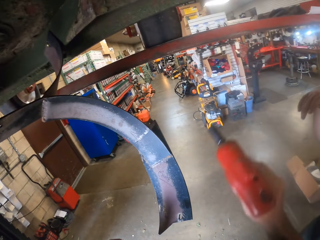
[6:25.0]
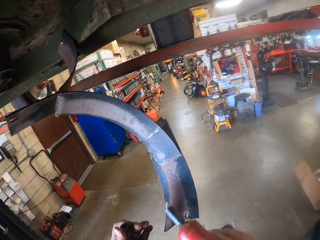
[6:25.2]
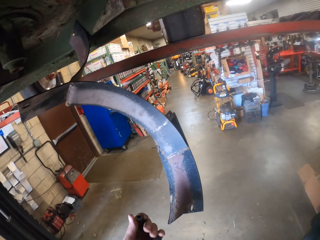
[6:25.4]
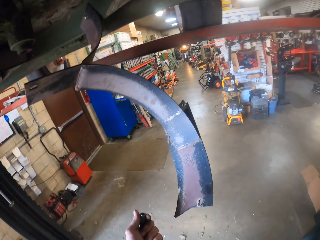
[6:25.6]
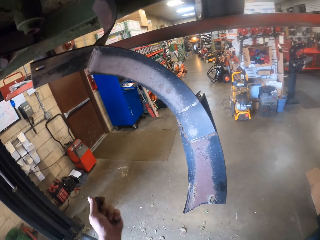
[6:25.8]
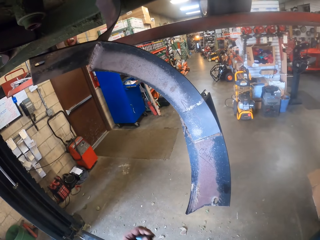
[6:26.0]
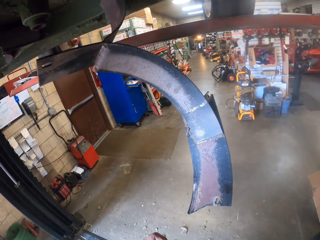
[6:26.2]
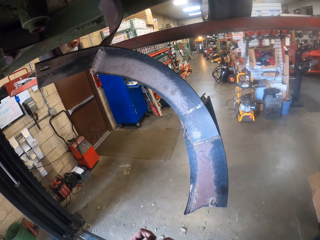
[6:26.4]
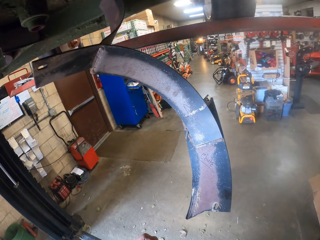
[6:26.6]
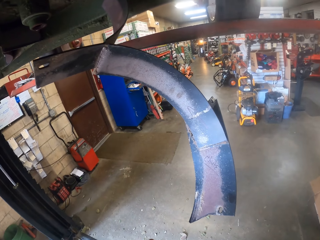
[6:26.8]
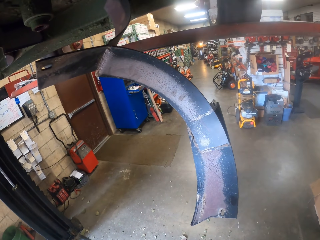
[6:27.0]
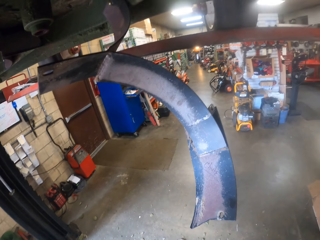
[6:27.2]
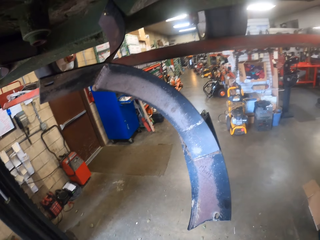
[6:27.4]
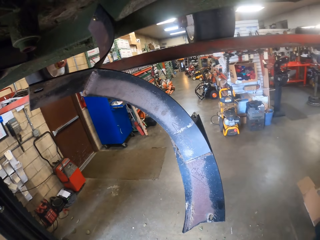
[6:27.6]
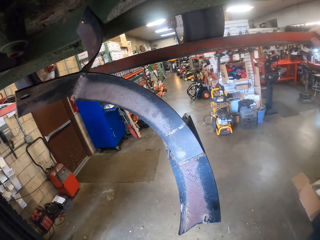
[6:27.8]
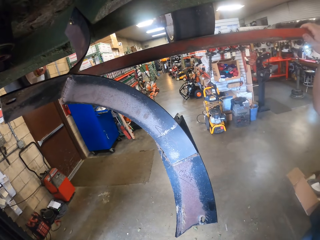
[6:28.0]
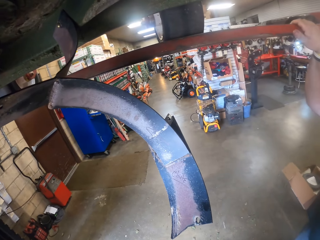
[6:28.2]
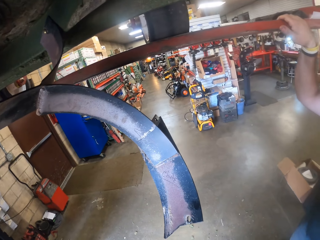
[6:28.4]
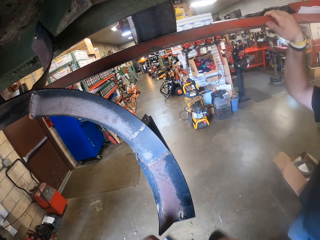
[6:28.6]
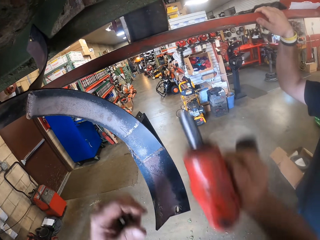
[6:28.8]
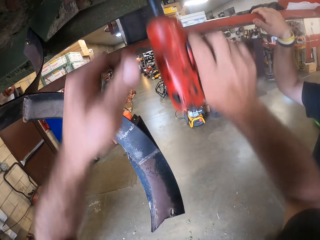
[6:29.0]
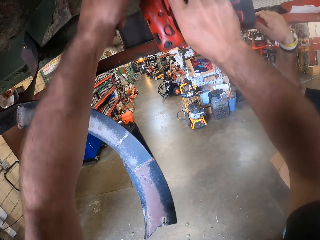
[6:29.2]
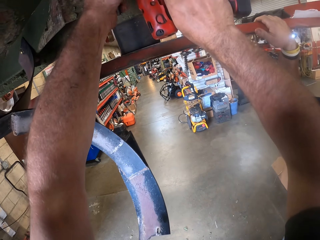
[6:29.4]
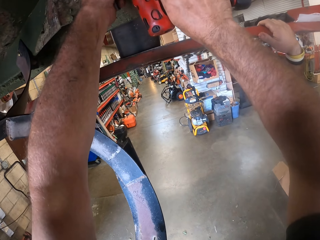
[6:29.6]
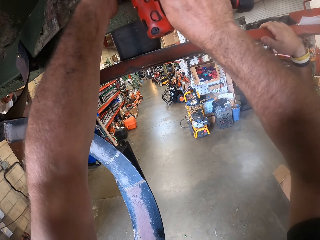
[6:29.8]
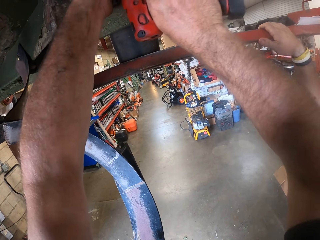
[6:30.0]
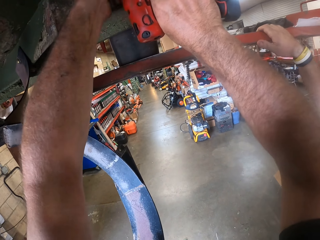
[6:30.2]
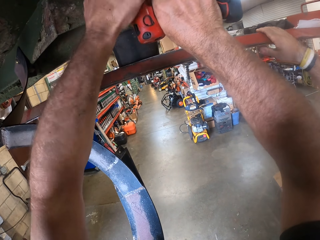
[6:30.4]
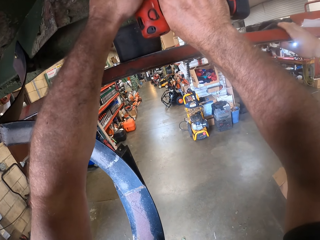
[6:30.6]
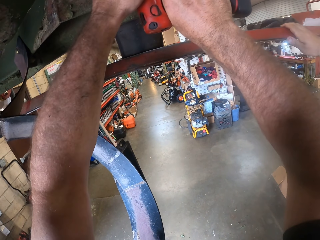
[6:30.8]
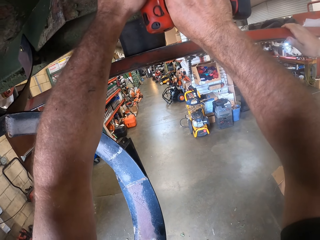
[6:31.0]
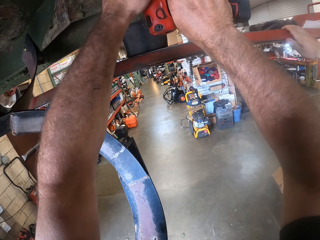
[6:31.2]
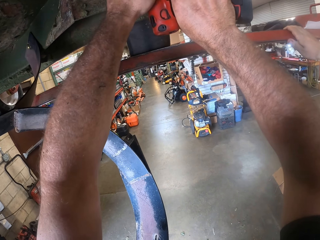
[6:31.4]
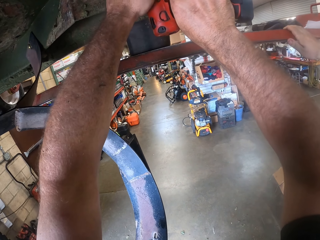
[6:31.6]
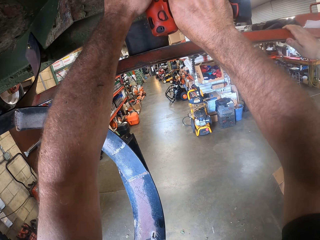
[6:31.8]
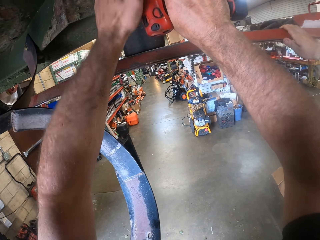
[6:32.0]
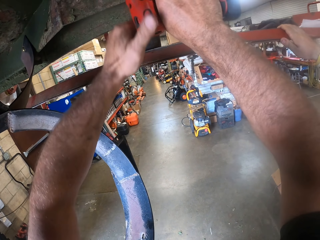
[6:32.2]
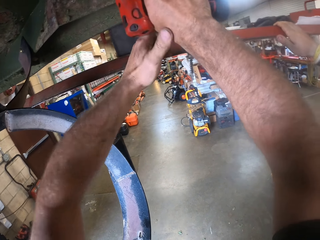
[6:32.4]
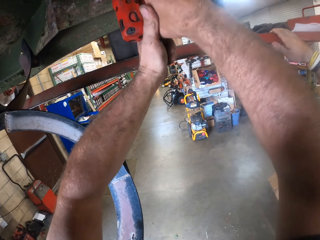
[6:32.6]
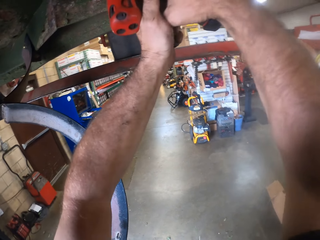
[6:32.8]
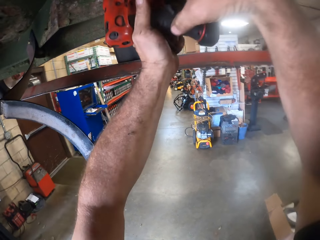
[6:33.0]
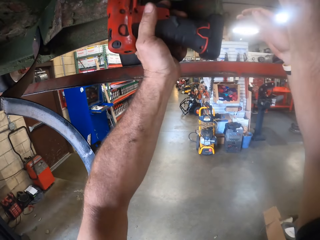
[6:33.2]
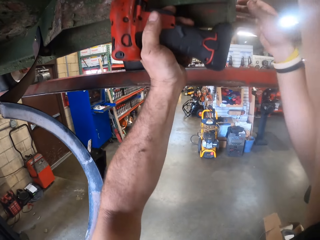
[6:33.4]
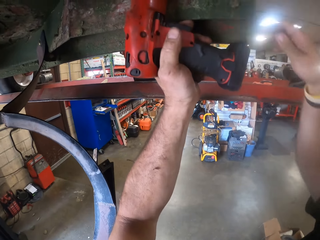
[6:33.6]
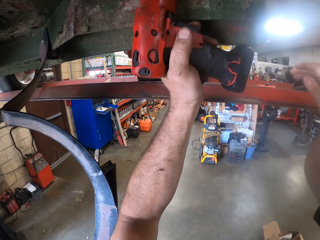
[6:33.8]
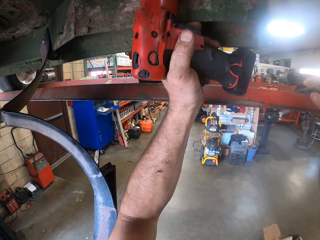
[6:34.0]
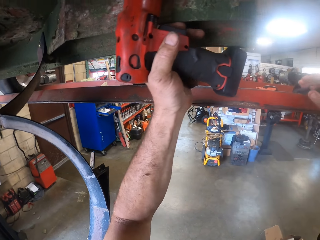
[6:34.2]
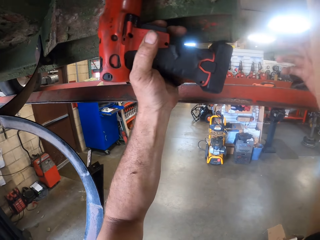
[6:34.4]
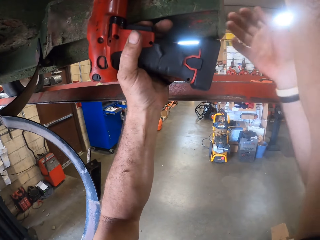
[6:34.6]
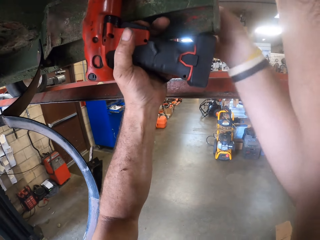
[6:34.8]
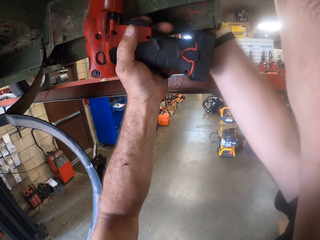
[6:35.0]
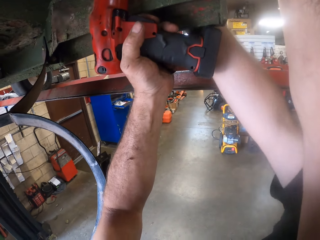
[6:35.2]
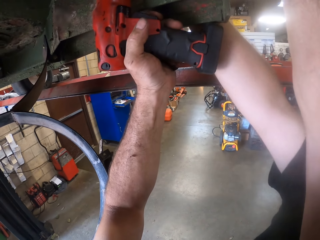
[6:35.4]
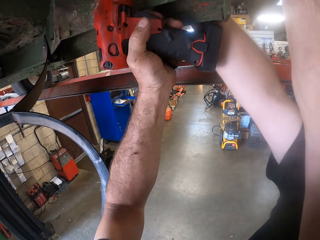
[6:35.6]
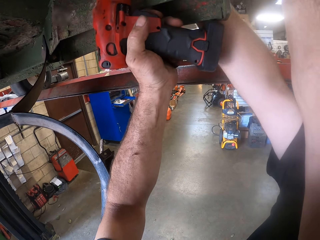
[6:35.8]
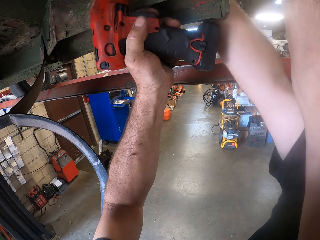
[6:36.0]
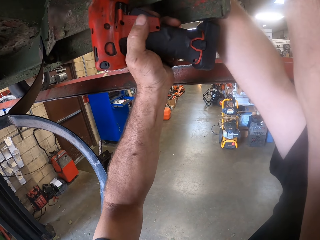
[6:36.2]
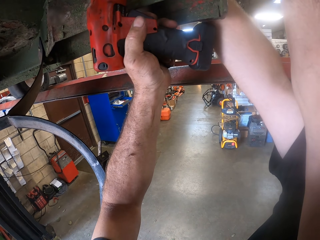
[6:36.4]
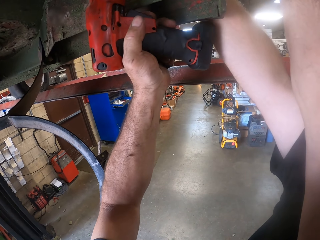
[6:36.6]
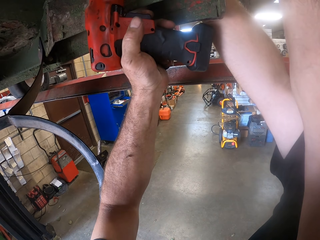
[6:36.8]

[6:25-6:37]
The camera wearer removes the bolt extractor from the tip of the combi drill. He inserts another bolt extractor to the tip of the combi drill. He tightens a bolt with the combi drill in both hands. A man assists the camera wearer.

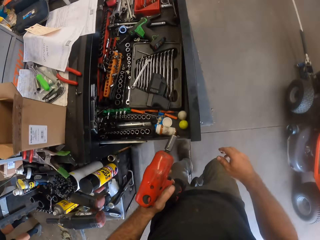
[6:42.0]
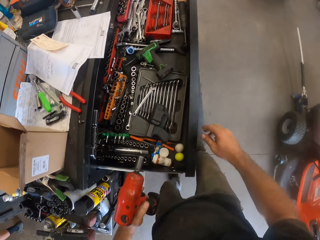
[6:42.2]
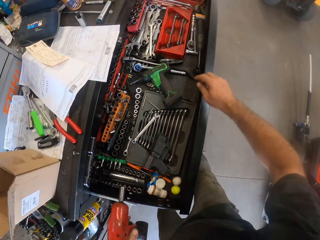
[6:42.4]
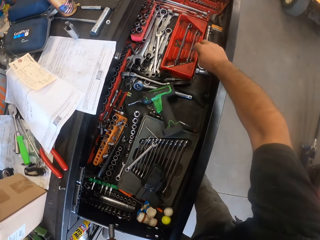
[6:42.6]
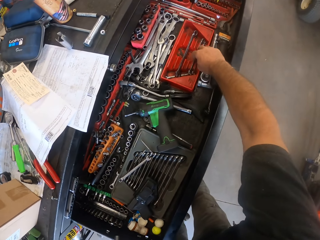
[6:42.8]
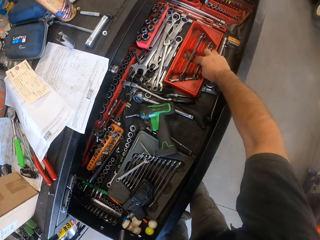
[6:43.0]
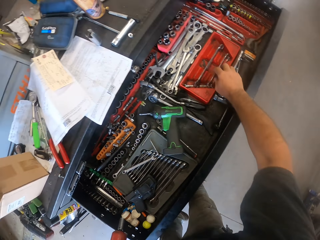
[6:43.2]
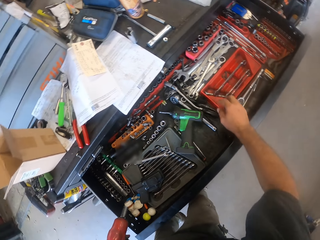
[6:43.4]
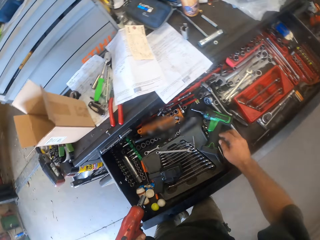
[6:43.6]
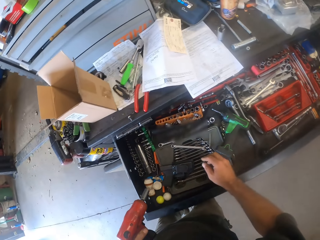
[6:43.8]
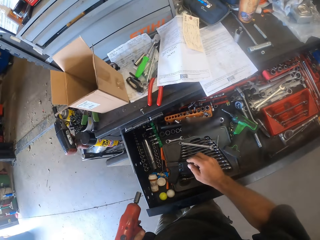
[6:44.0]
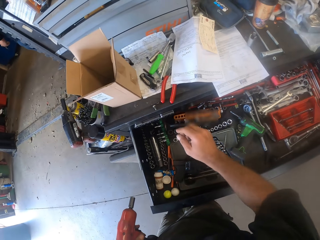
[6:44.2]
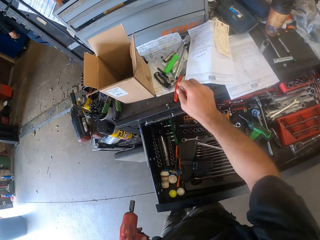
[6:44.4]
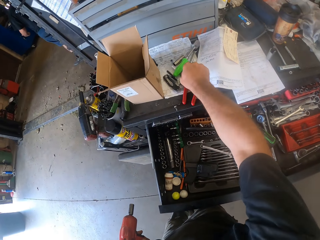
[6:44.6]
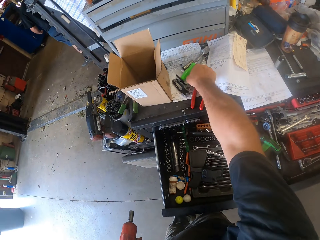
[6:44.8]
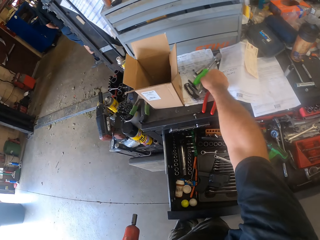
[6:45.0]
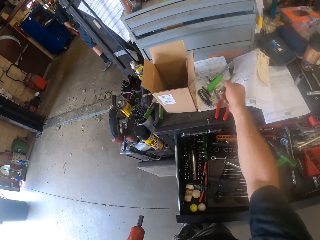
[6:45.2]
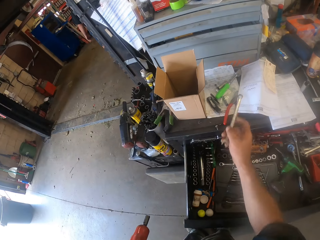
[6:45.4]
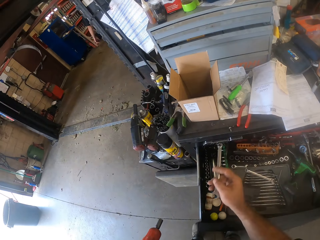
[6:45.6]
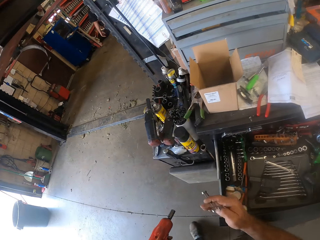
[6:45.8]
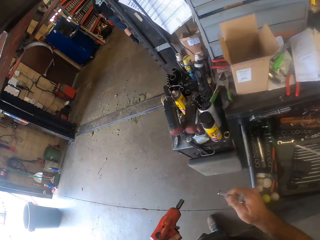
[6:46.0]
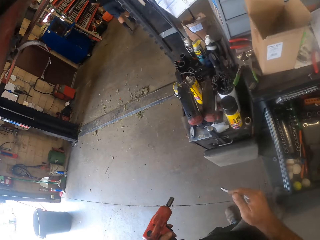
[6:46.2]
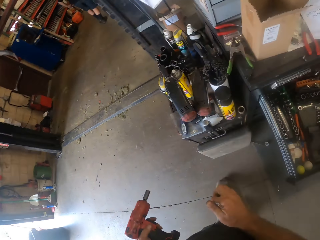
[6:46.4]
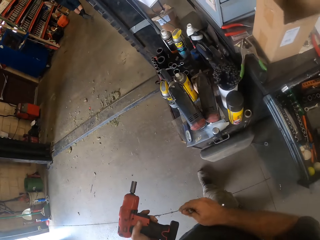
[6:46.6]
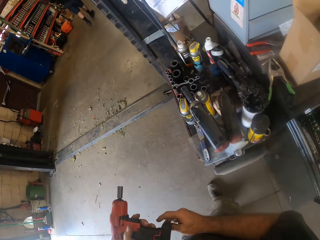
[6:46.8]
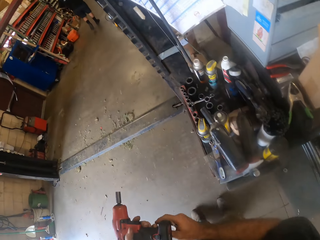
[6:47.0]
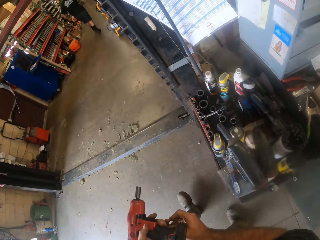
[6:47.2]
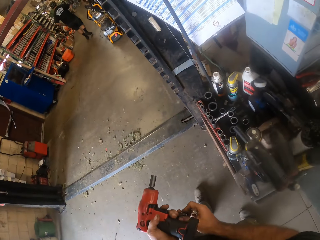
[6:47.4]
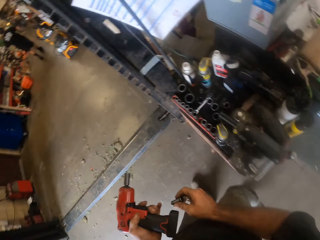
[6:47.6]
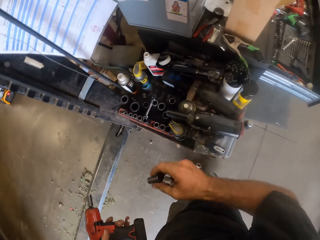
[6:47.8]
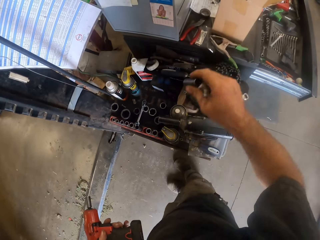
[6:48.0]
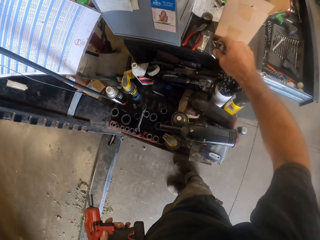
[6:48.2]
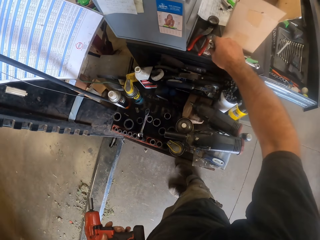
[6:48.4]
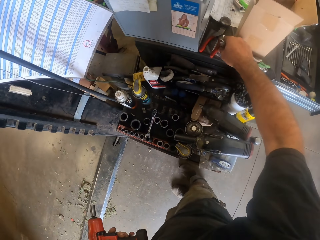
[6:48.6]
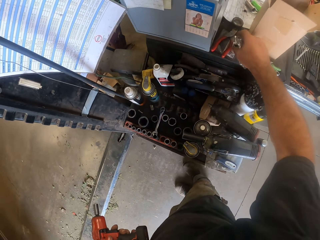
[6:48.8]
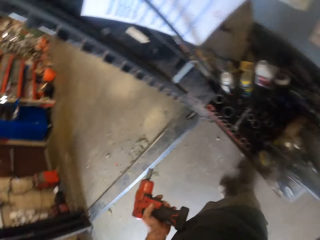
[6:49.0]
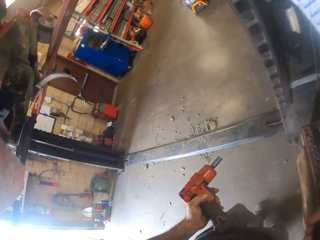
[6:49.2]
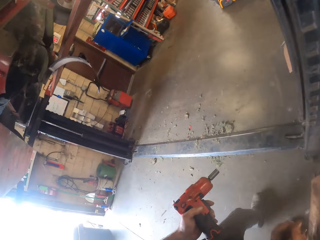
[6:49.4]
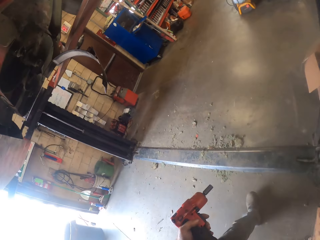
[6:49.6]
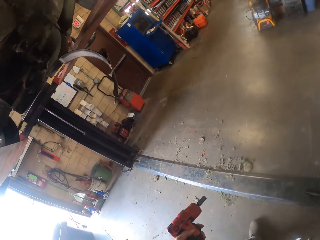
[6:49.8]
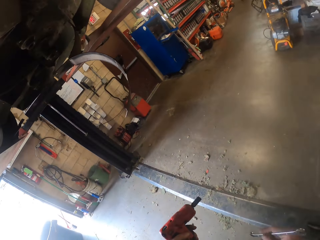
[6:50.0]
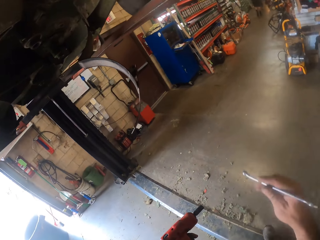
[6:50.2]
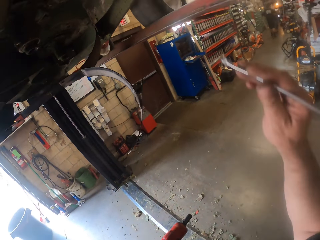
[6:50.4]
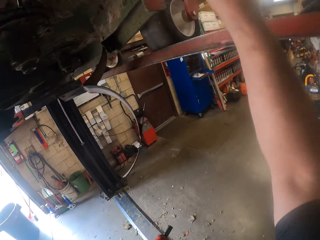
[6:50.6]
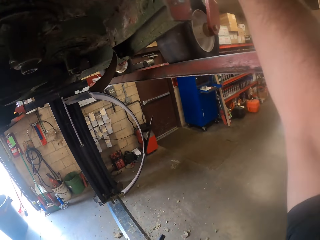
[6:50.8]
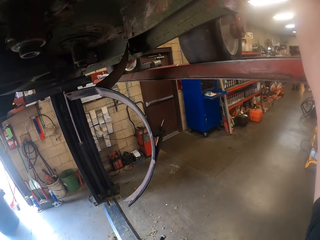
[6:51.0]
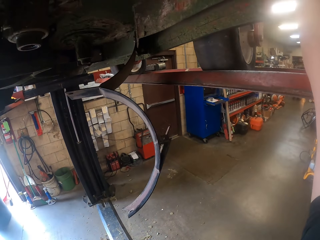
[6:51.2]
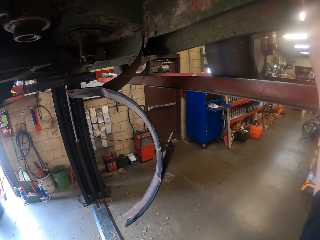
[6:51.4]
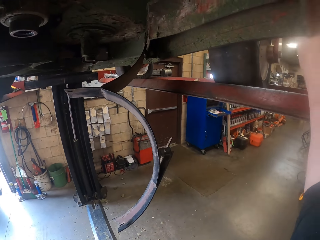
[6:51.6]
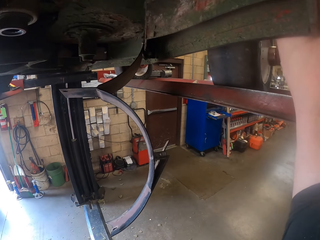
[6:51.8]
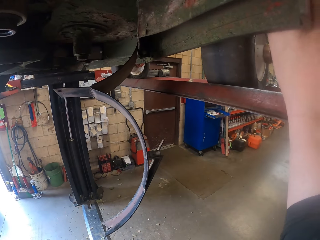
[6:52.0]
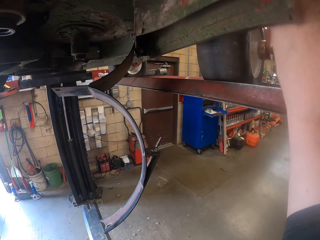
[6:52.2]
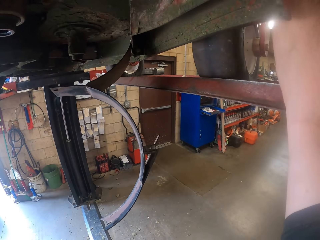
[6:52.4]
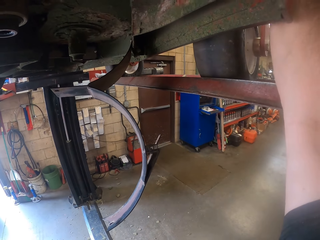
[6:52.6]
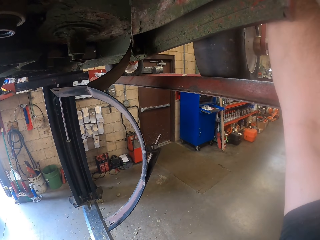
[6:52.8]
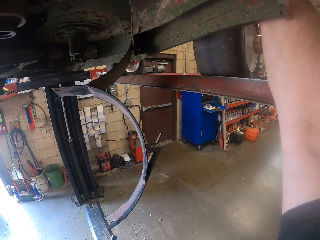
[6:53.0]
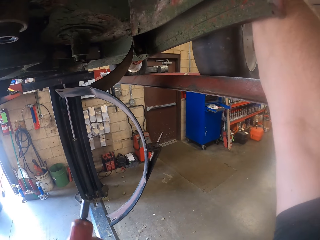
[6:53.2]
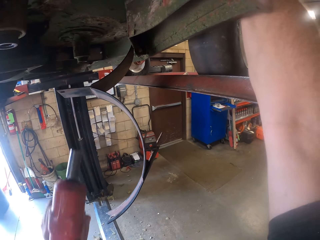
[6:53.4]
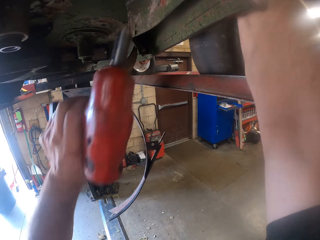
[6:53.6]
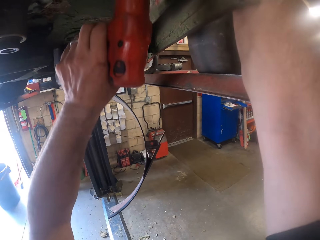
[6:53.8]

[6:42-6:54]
The camera wearer touches a spanner from the drawer with his right hand and looks for a tool. He picks up the spanner from the table with his right hand. He walks towards the car lifter. He removes the bolt extractor from its compartment on the combi drill with his right hand and drops the bolt extractor on the table. He picks up the spanner. He tightens a bolt on the part underneath the lawn mower with the spanner in his right hand. He grips the nuts.
